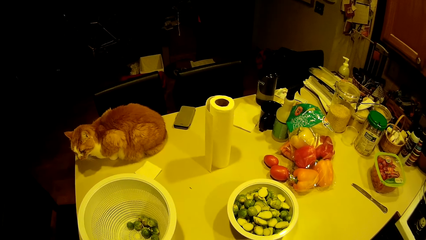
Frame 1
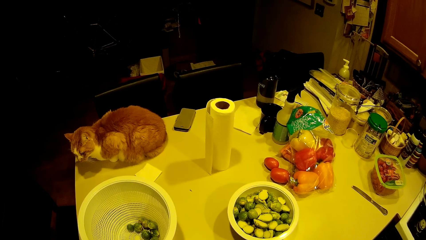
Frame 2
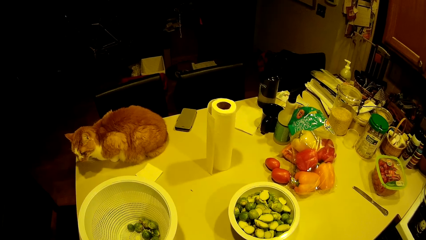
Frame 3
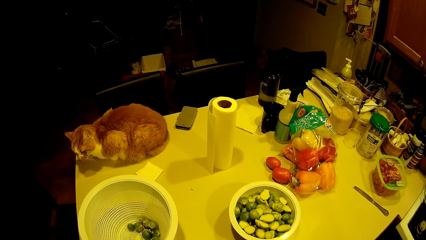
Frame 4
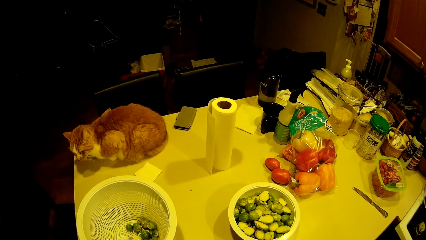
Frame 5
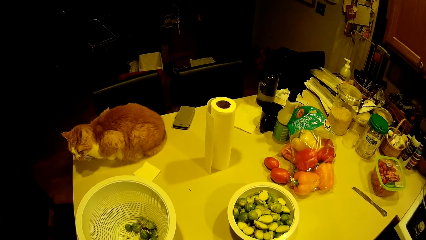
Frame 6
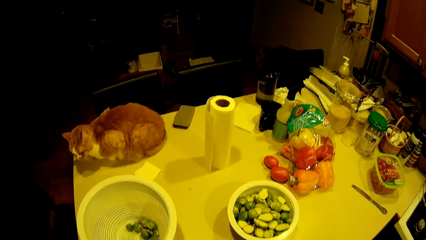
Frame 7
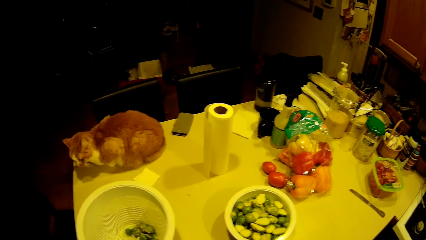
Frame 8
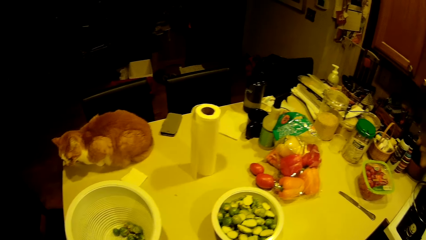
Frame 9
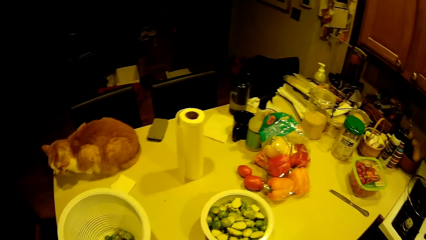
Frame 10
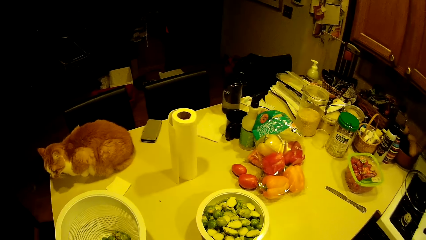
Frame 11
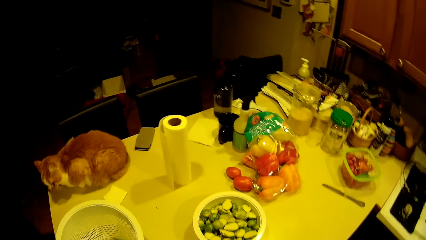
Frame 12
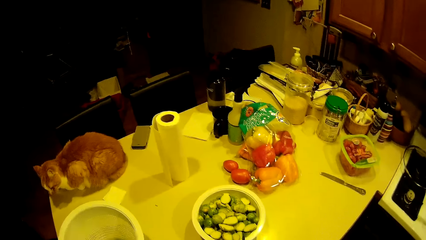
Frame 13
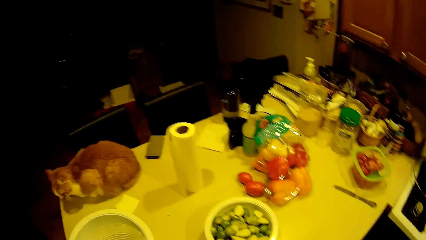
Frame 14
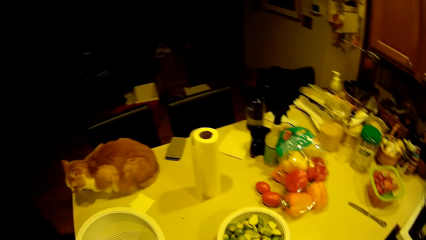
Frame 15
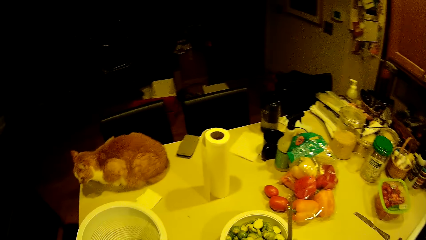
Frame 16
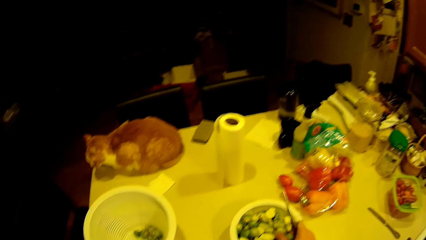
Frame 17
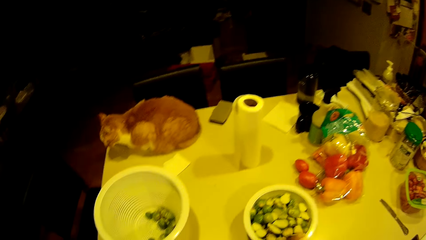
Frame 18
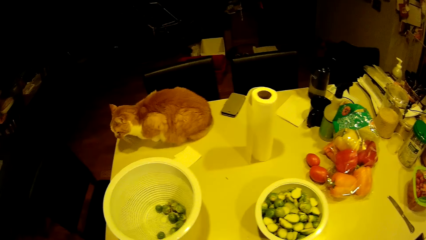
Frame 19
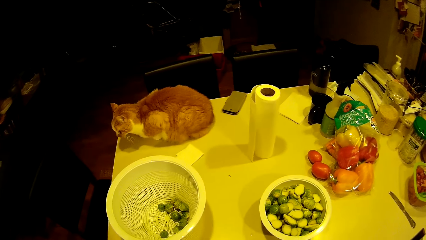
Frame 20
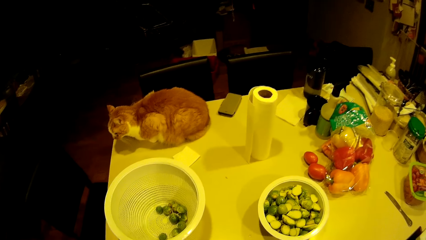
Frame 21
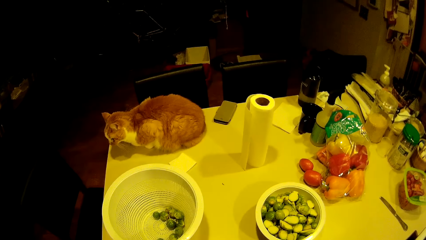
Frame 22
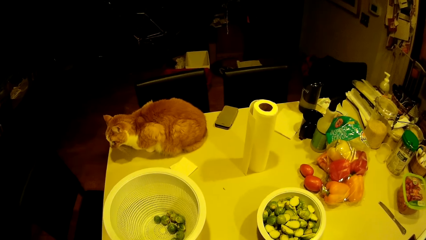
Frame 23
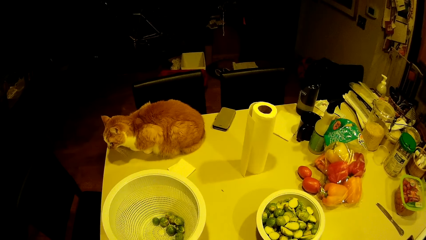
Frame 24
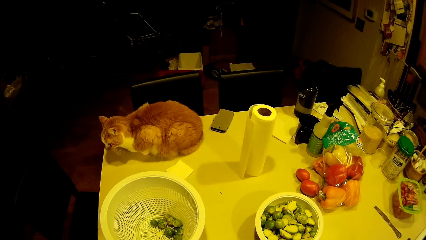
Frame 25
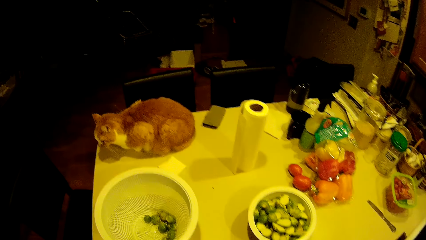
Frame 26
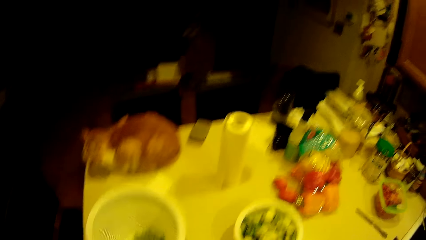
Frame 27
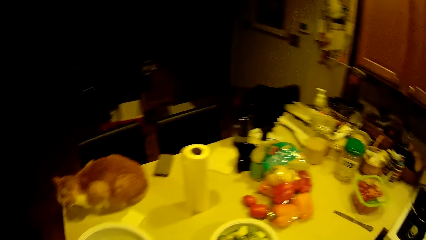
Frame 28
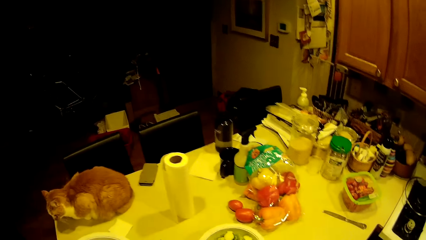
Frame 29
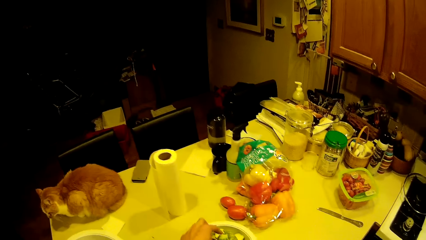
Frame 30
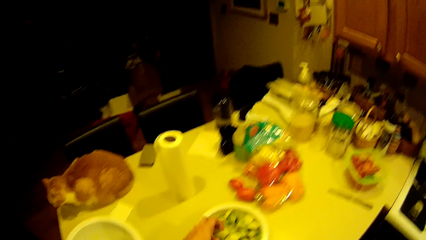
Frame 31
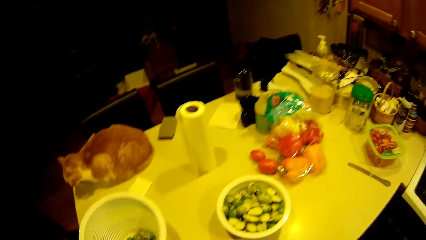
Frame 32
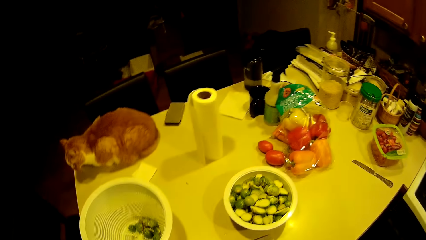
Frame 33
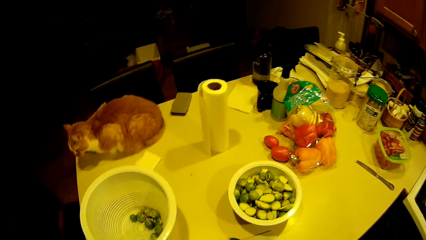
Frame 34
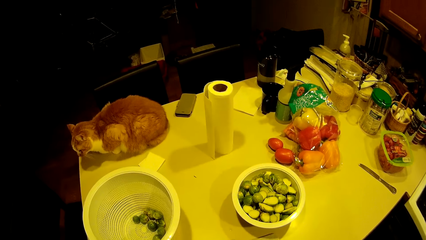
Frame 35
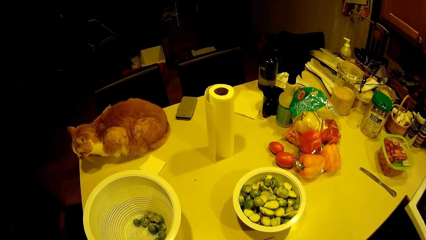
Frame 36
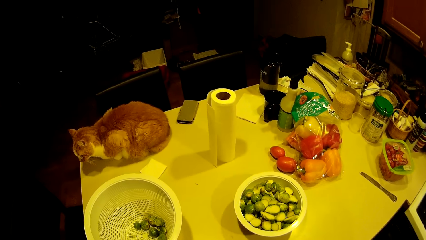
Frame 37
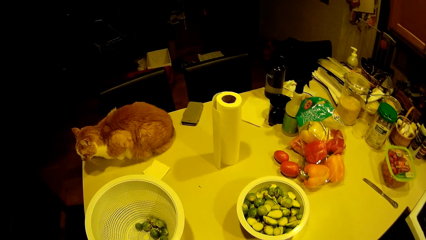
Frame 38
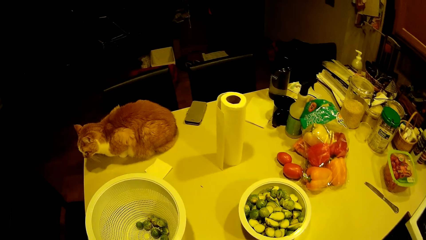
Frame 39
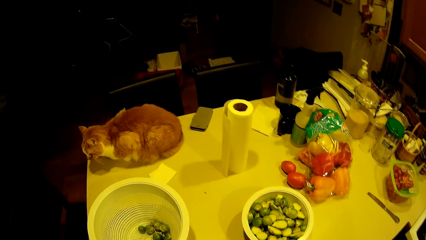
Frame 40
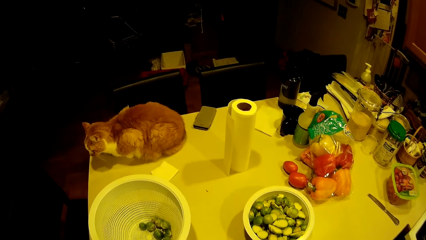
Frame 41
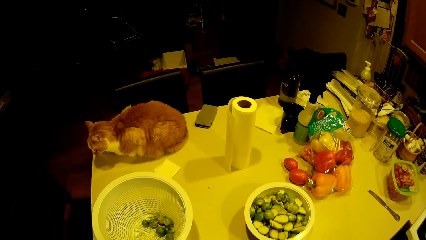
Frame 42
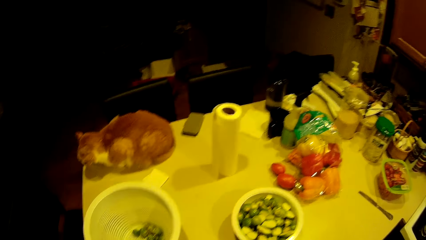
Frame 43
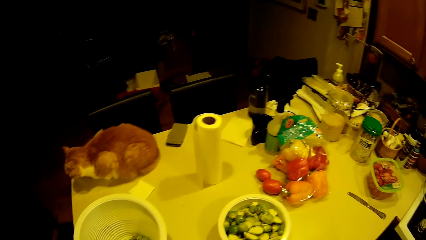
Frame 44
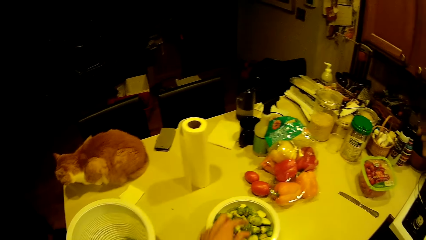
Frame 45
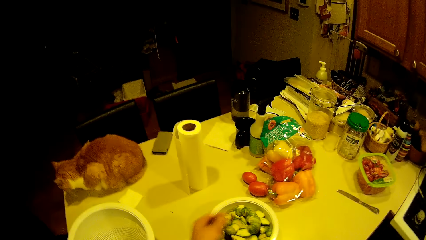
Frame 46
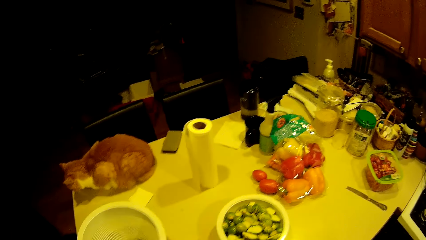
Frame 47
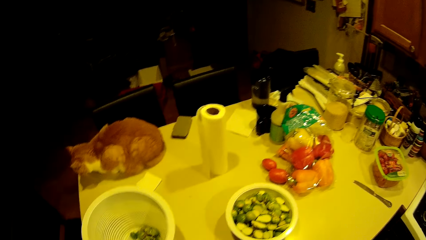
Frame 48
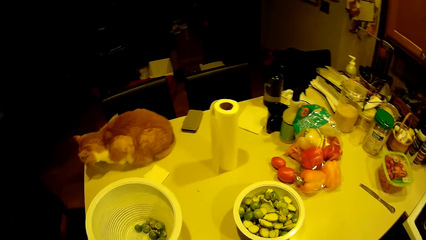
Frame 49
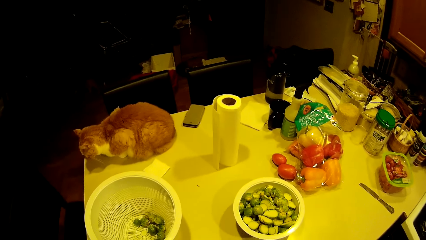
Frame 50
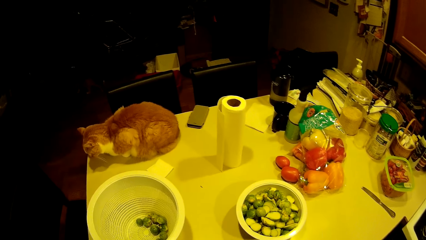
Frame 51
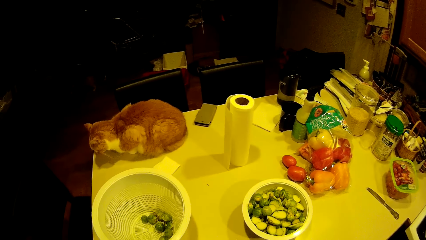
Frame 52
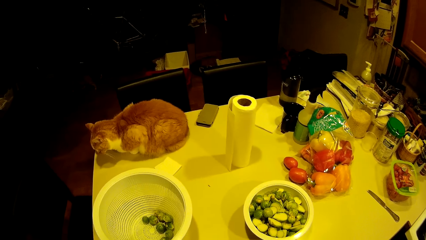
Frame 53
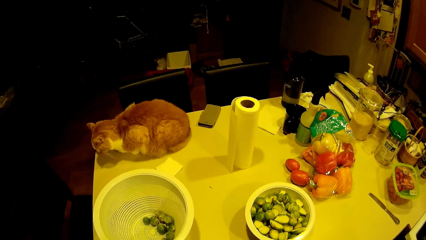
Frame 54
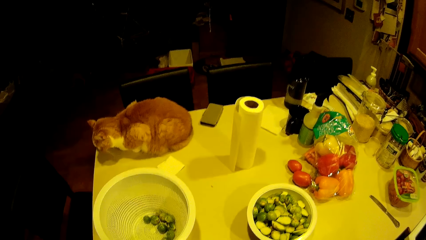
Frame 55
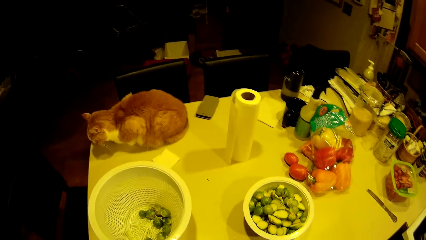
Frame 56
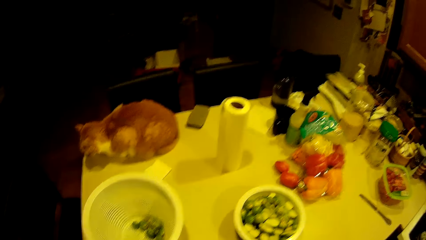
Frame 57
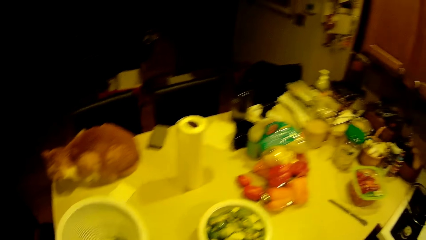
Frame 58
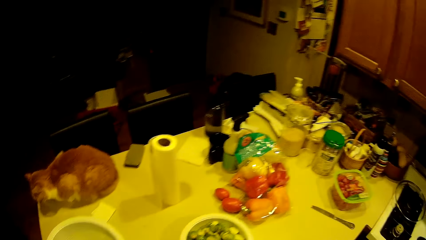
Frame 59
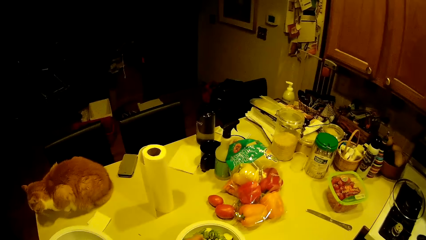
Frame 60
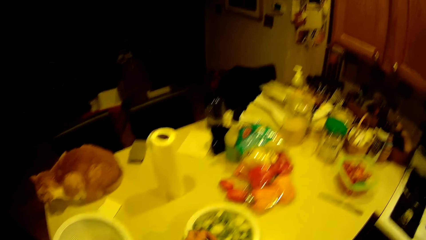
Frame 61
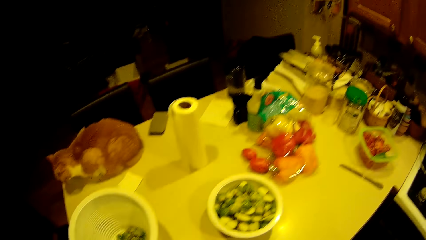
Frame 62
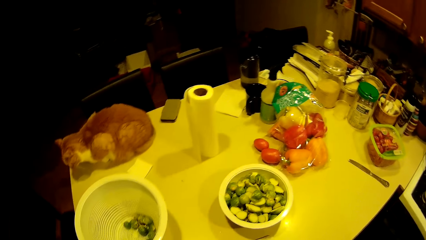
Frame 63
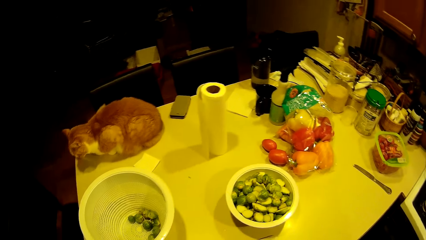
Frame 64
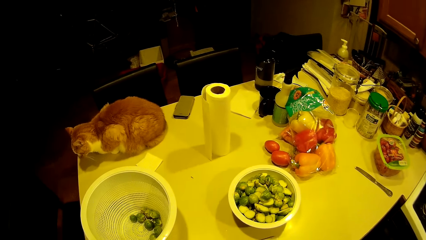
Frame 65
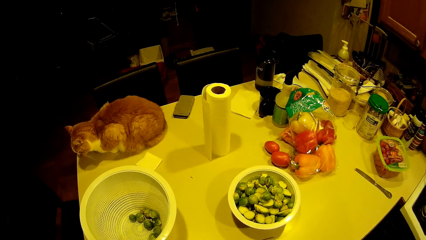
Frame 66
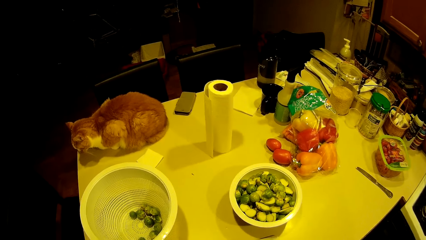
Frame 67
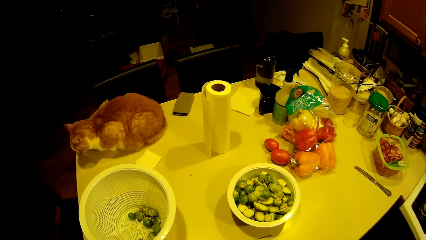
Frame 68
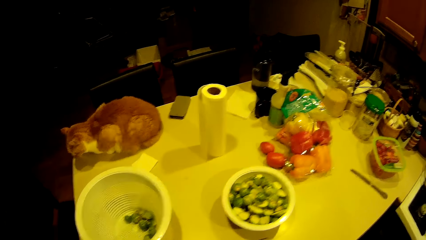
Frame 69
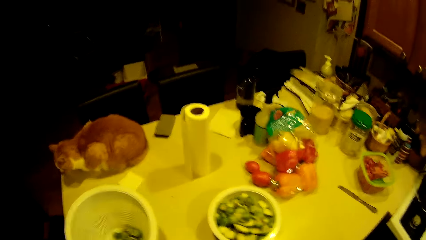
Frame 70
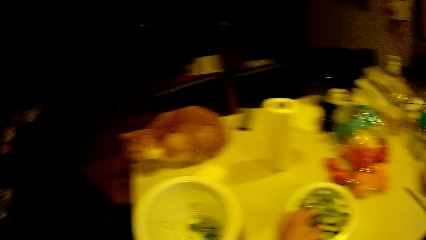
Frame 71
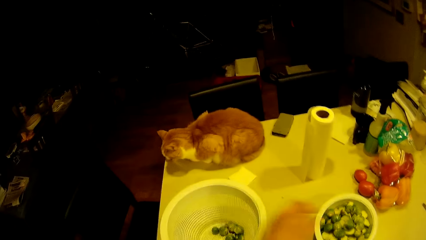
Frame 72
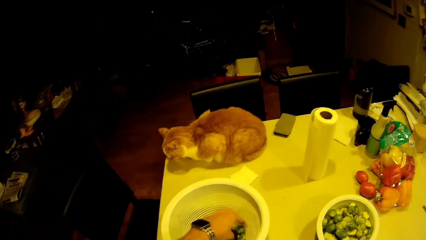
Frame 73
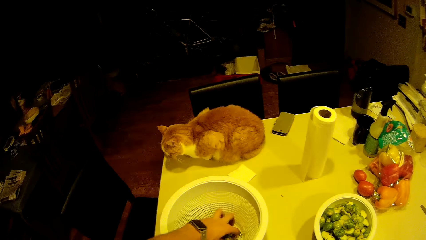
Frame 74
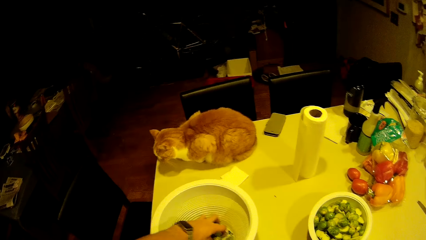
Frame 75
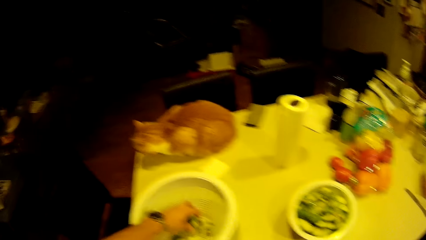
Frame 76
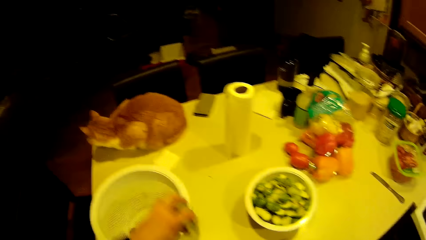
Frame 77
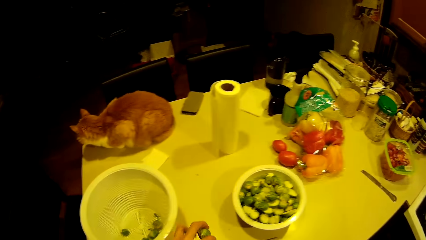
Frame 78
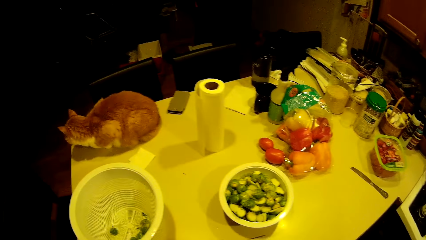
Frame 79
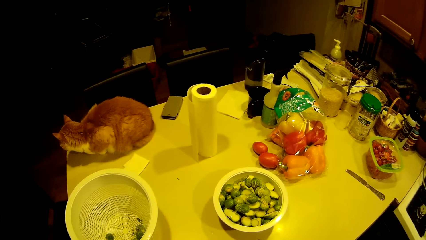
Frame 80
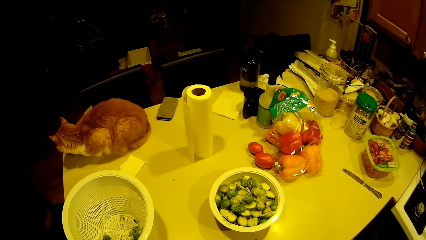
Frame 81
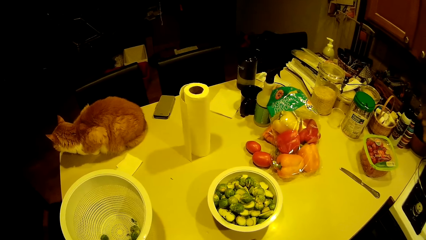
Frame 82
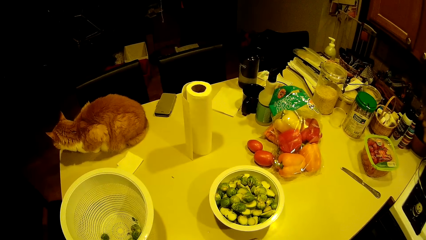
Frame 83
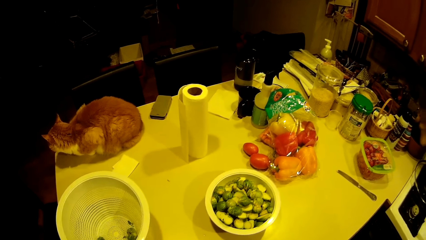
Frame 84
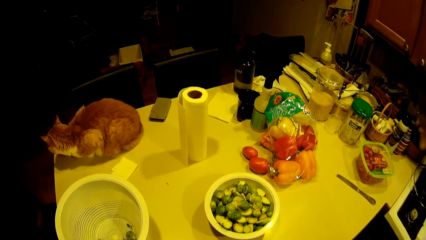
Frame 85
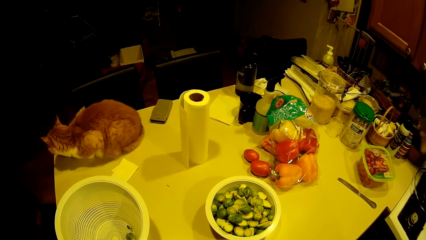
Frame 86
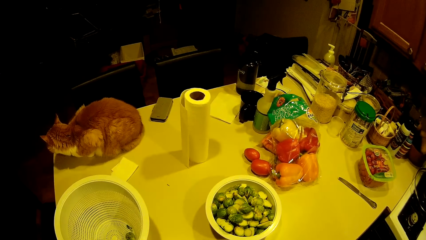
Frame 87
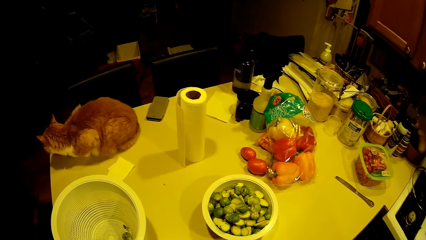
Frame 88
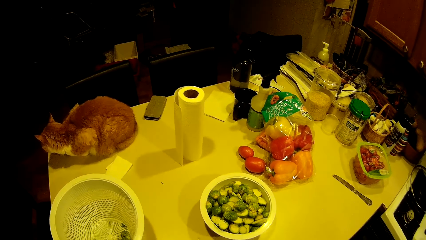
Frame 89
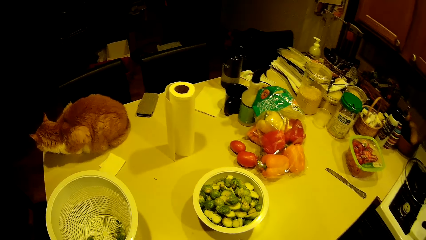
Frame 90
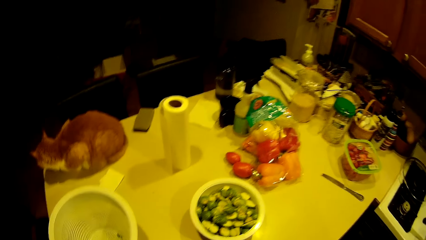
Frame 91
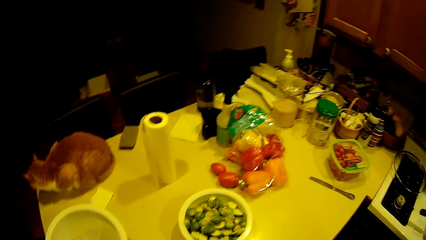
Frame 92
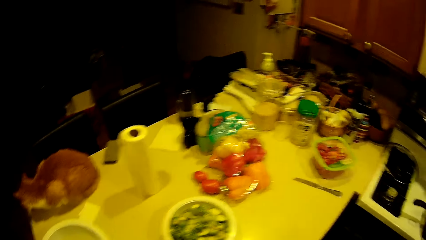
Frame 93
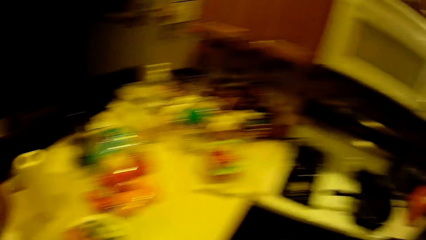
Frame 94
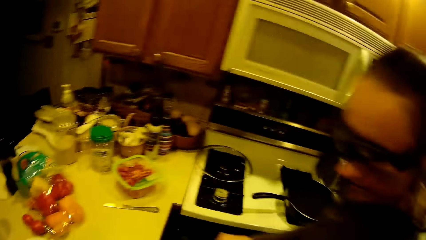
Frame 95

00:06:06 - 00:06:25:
The camera wearer puts the green pea in the bowl on the worktop. They put the green pea in the bowl on the worktop repeatedly. They take the green peas from the filter on the worktop with the left hand.
